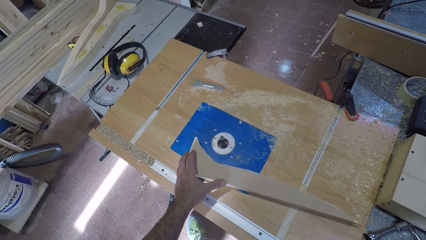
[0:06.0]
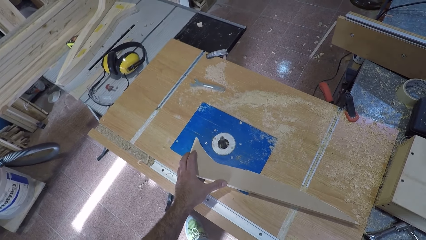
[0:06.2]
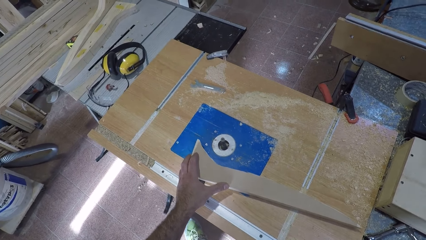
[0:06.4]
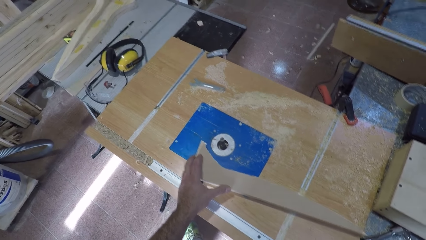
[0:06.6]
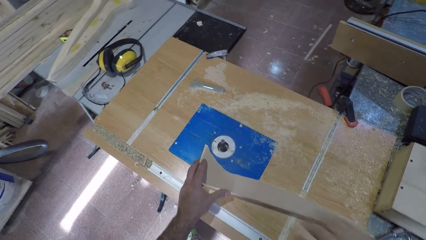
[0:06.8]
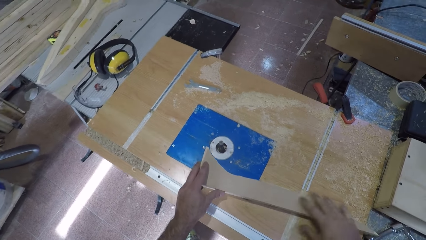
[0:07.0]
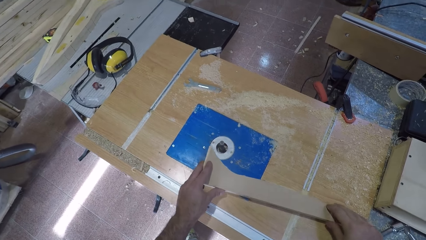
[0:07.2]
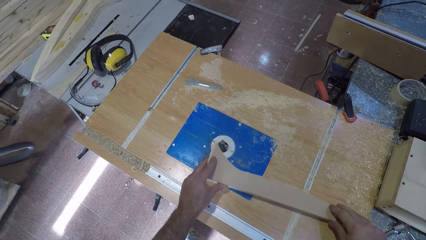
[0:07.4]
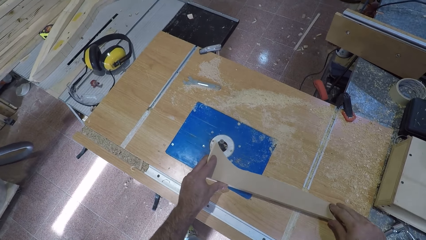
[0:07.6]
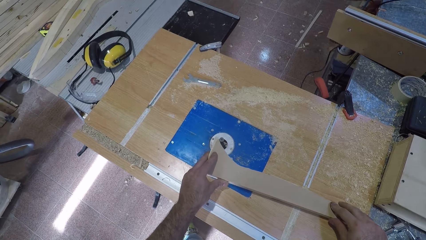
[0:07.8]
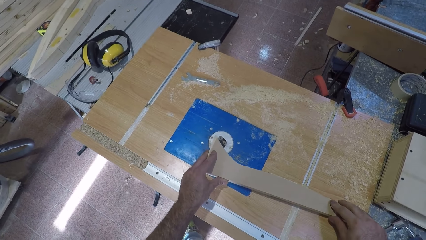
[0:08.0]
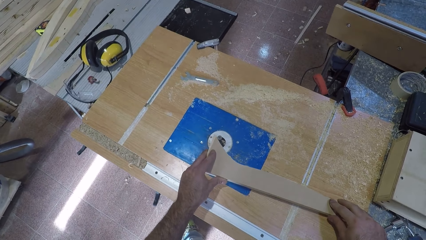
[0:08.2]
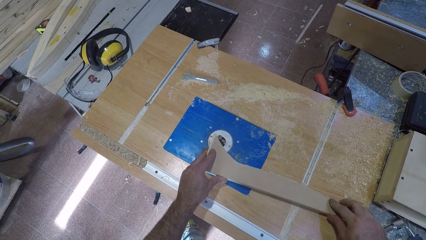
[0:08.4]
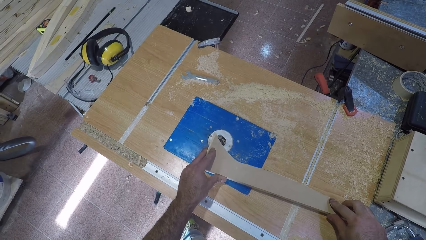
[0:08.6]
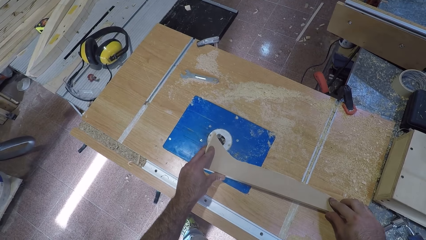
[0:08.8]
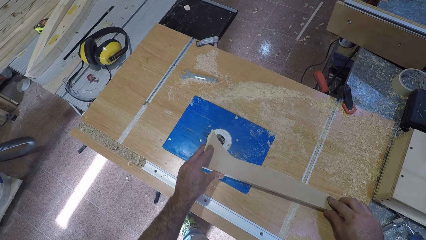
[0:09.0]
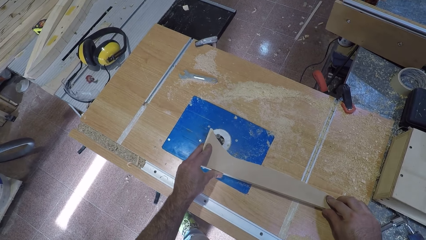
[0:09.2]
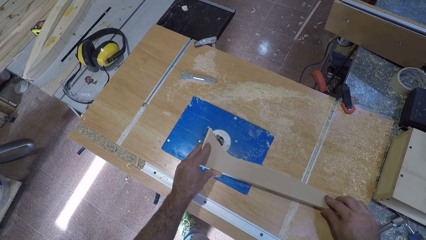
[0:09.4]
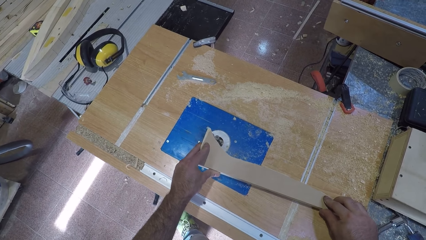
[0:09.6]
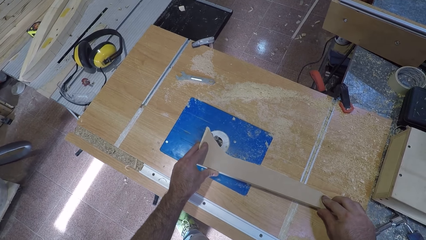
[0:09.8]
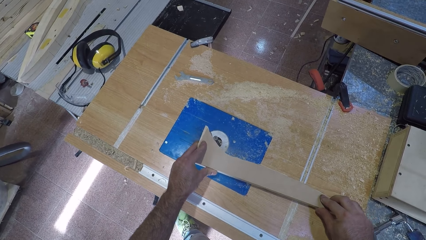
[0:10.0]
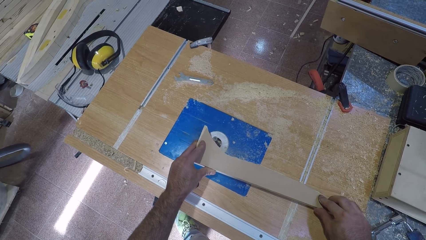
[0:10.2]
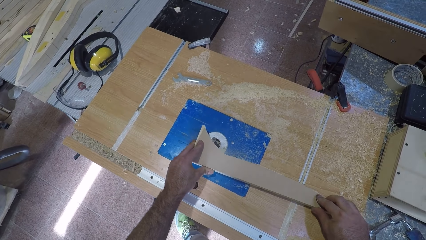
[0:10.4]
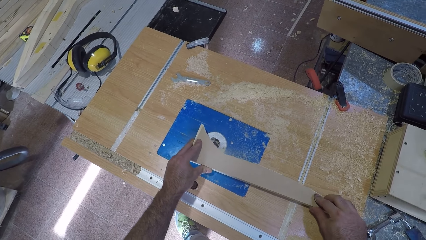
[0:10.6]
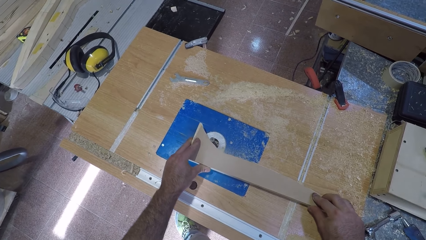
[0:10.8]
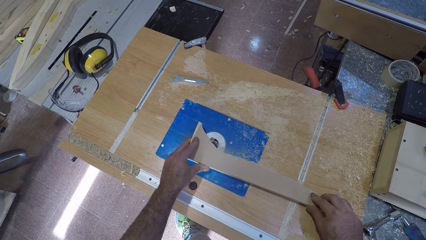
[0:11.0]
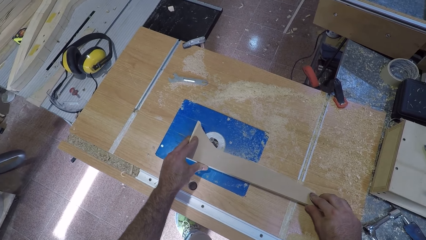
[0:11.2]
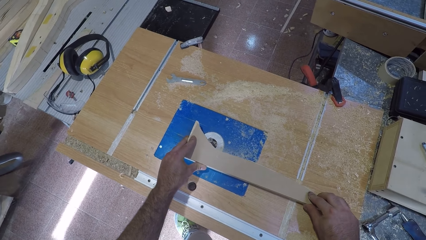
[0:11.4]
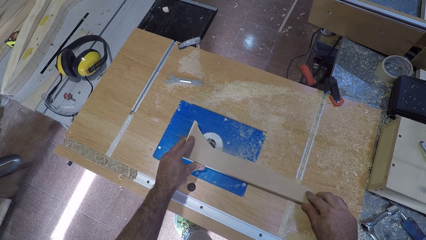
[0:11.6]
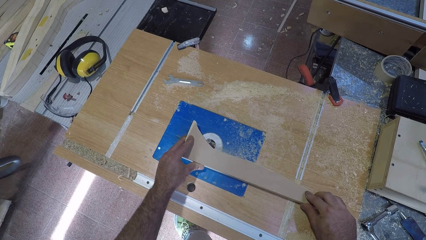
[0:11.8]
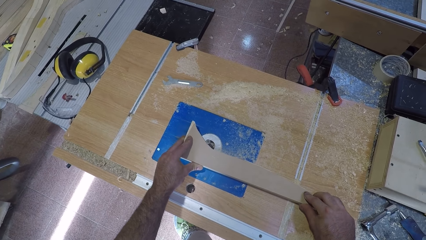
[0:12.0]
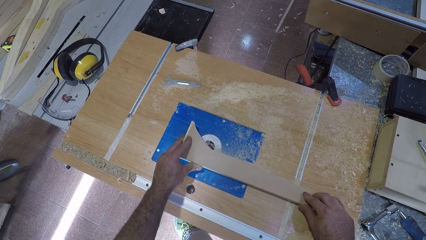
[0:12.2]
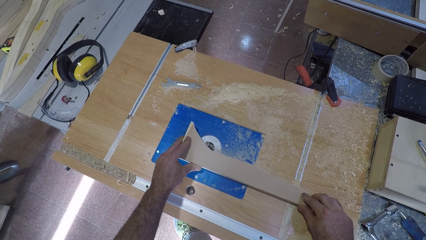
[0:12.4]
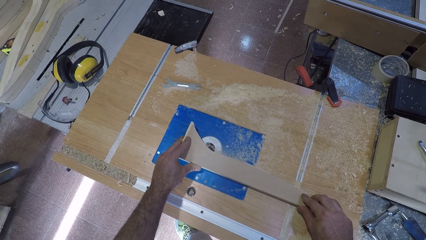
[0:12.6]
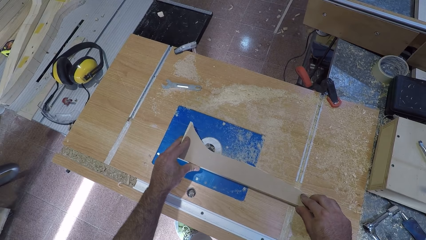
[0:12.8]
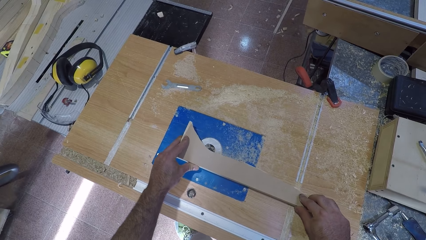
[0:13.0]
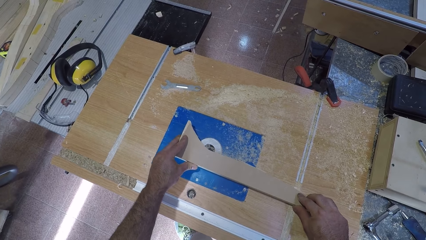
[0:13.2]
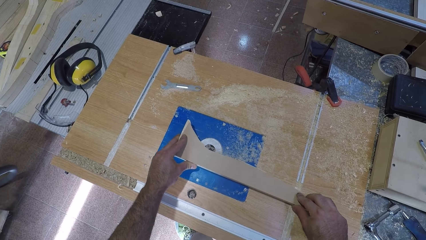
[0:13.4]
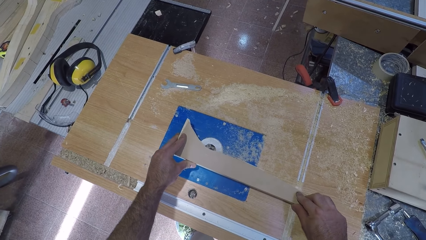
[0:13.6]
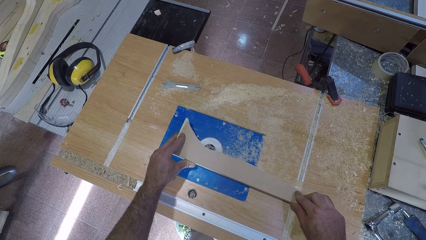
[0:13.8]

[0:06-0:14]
The camera wearer moves the wood plank on the machine towards the electric motor. He places his right hand on the plank wood. He holds down the wood with both hands. He files the plank wood with the electric motor.

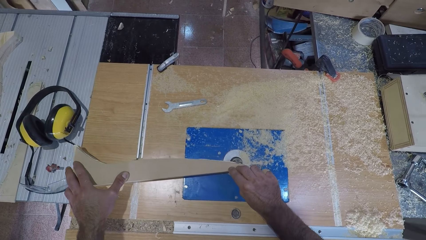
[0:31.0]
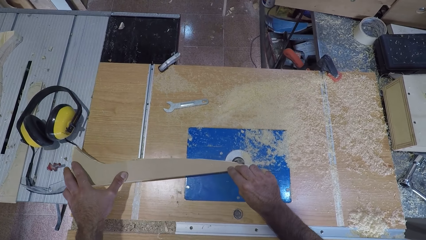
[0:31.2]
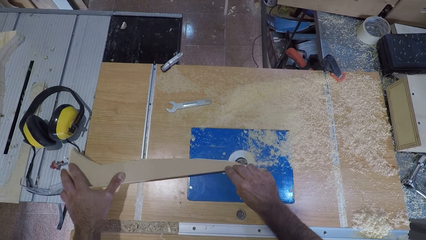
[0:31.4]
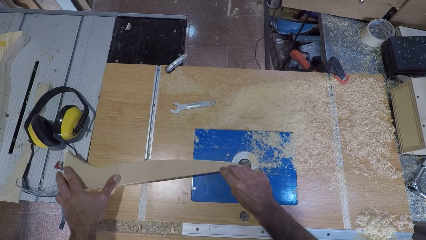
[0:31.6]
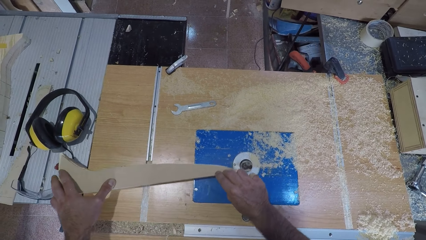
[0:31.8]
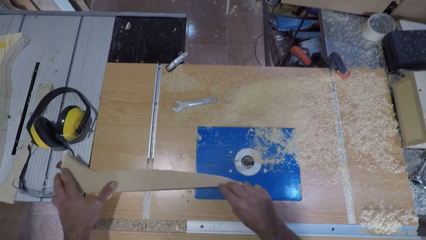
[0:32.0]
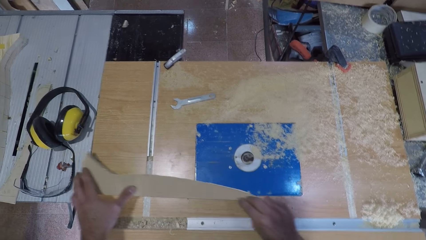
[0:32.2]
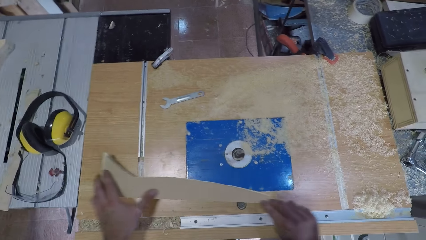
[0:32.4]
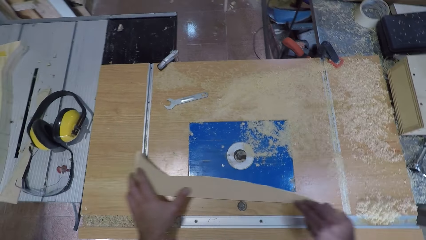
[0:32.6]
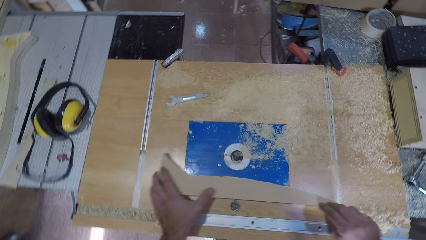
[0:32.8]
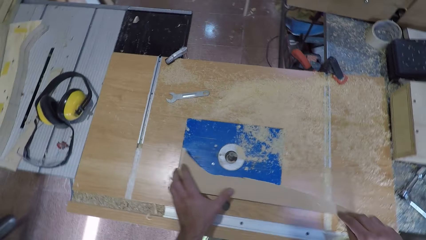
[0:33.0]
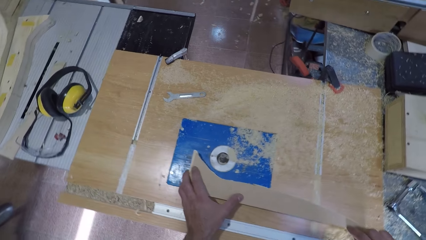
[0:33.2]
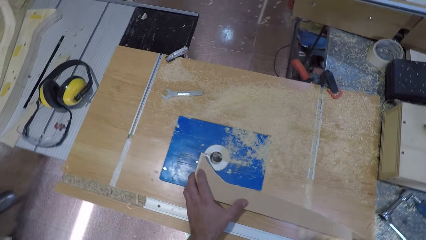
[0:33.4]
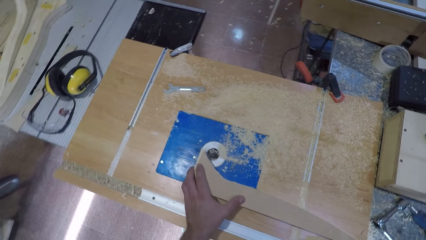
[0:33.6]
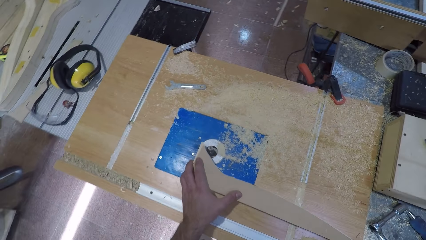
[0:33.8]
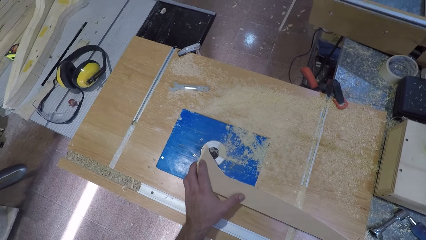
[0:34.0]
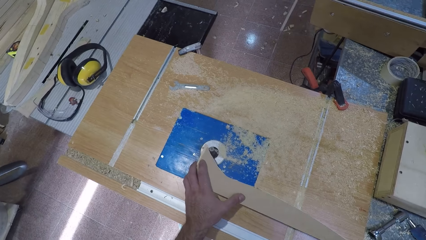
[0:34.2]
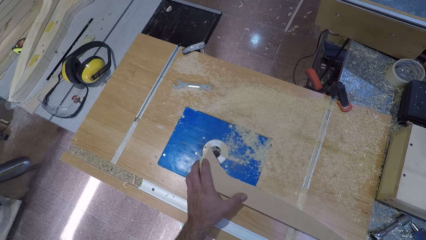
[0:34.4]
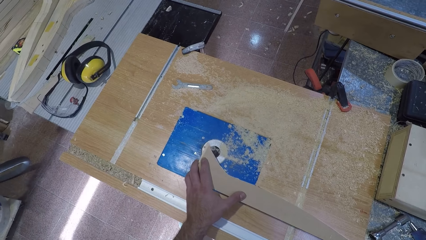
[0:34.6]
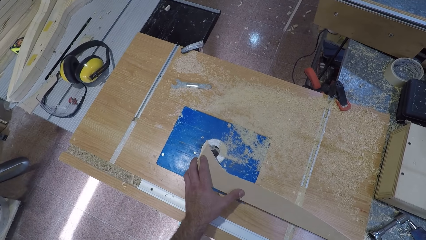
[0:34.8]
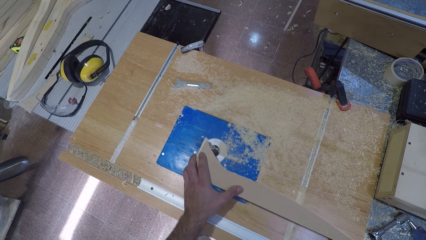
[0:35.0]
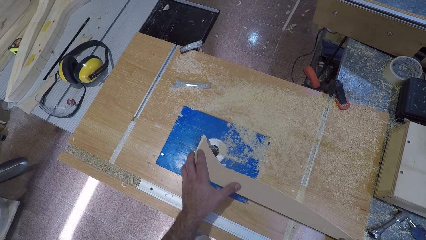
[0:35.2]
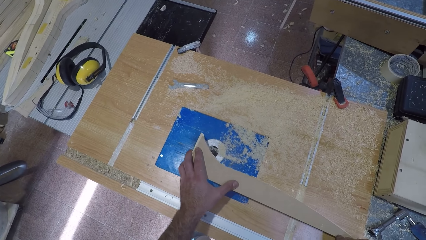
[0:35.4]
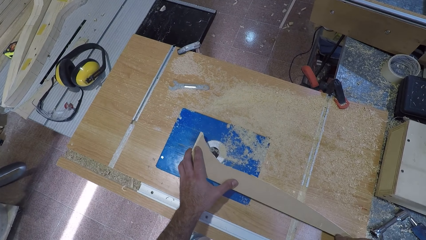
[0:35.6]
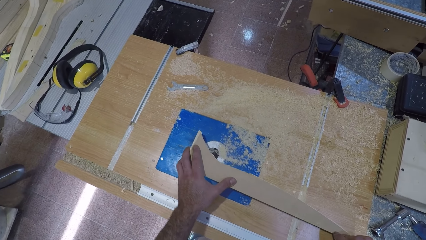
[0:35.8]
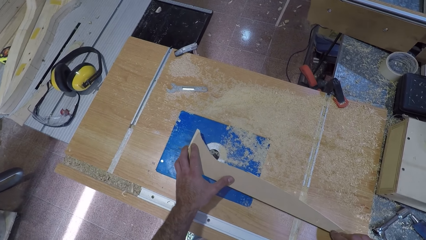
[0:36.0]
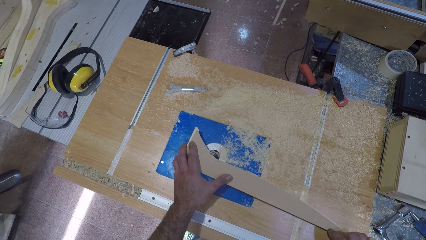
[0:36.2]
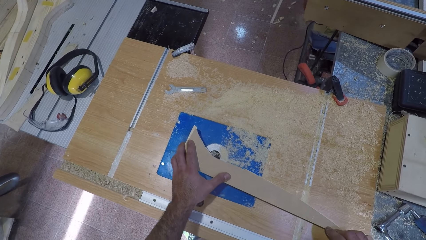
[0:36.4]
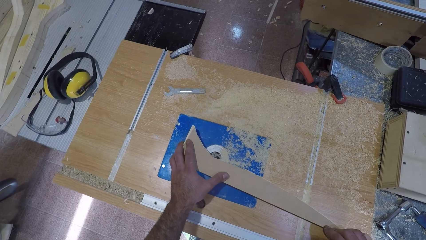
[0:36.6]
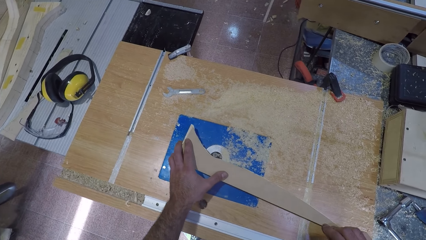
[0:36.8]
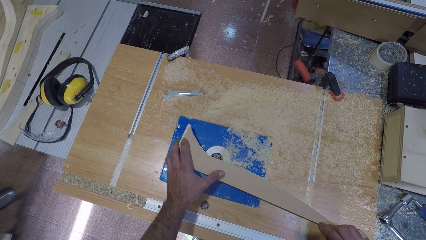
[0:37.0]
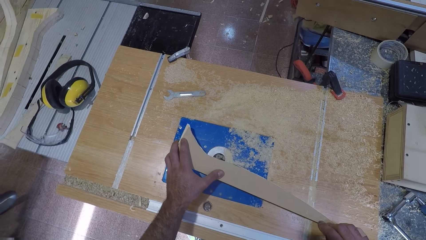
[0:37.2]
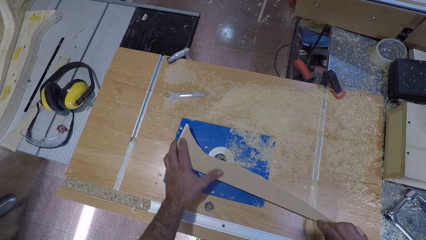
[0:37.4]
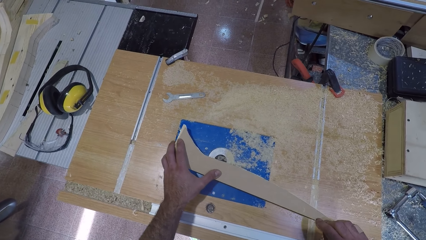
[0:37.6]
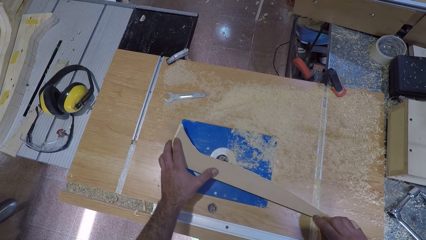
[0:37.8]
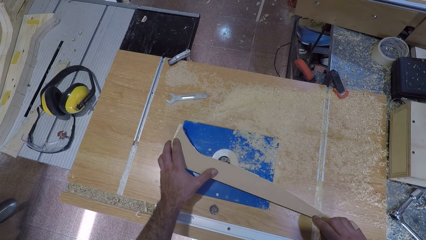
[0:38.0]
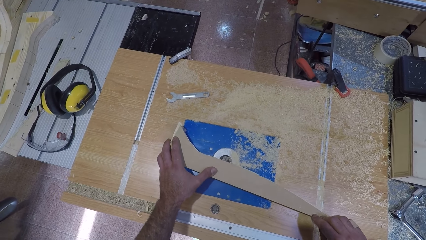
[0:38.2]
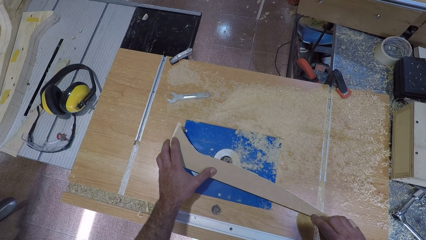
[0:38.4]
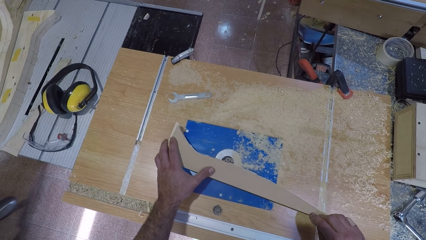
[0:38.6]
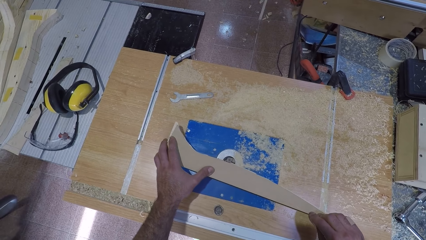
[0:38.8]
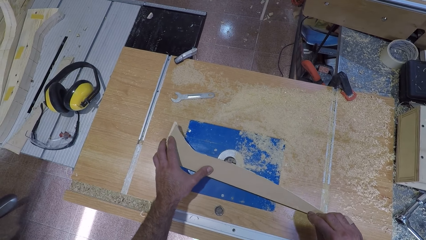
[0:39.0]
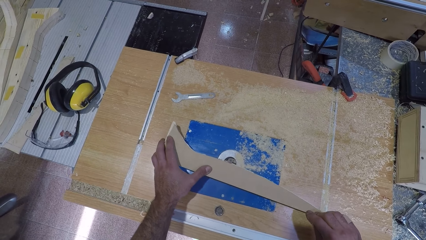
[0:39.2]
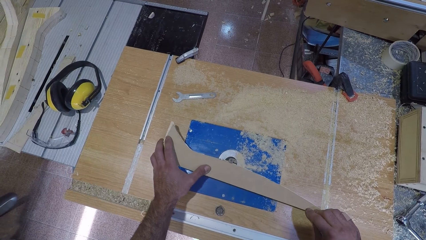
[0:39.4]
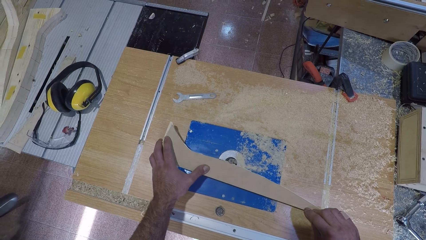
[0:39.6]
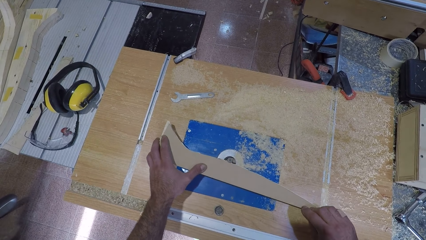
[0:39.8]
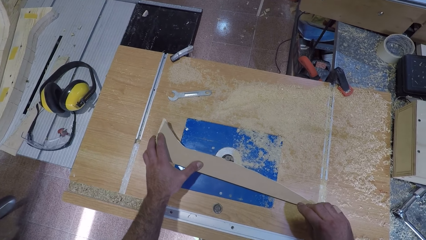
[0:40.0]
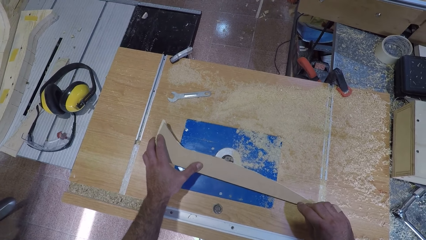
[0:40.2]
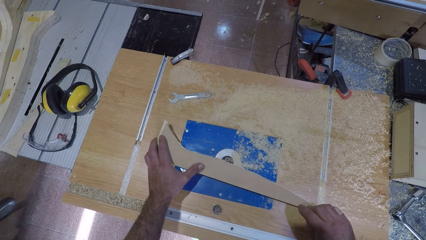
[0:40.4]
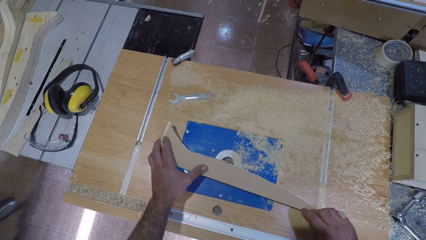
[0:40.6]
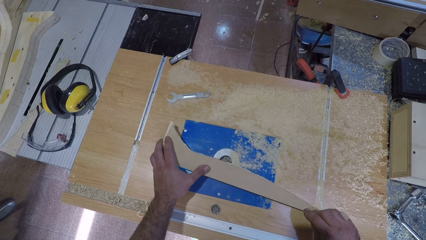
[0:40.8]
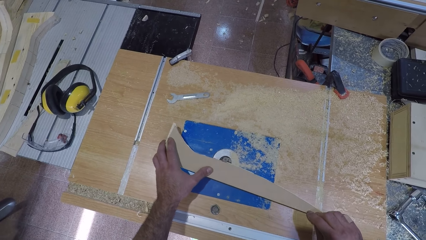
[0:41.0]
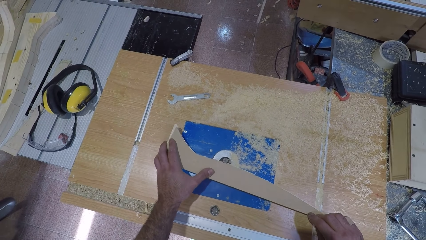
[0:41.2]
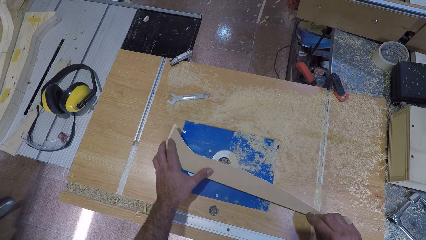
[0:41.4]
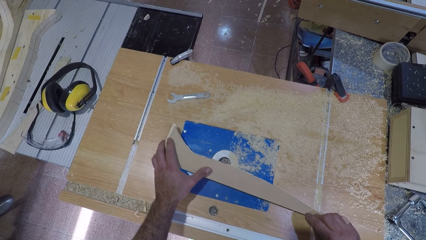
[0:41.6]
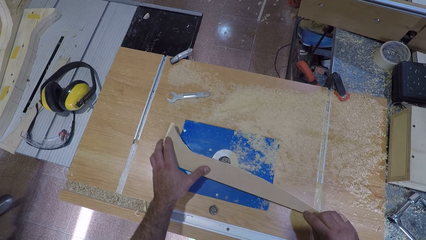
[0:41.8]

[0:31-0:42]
The camera wearer holds up the wood with both hands. They carve the wood.
